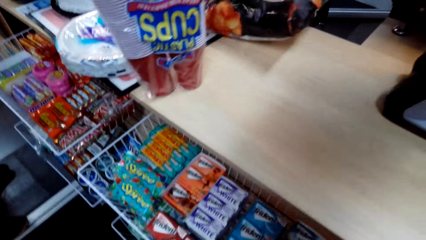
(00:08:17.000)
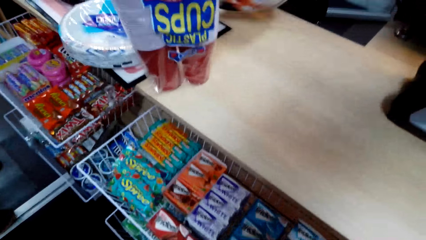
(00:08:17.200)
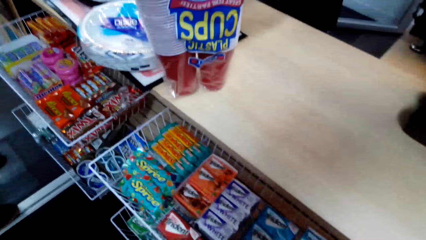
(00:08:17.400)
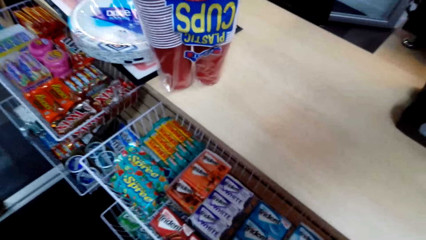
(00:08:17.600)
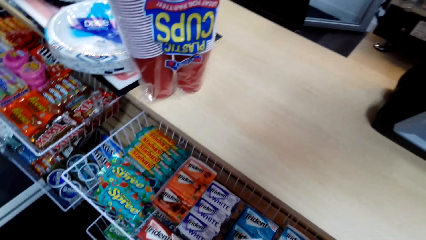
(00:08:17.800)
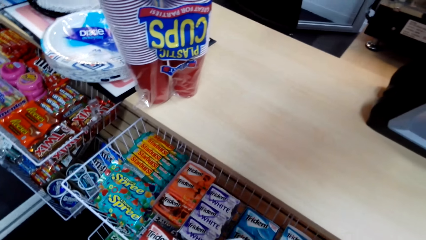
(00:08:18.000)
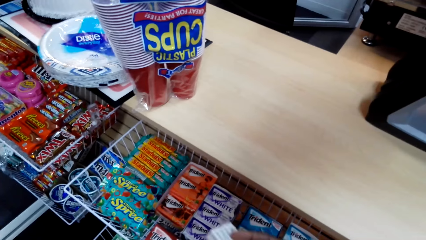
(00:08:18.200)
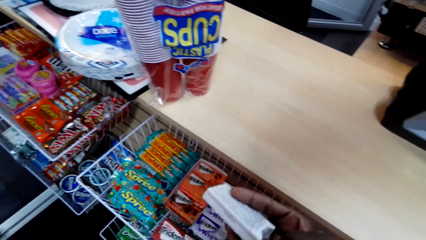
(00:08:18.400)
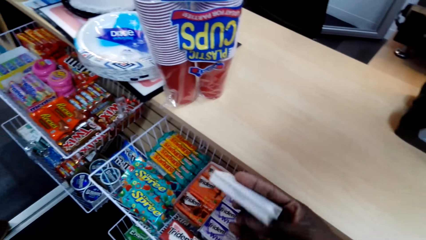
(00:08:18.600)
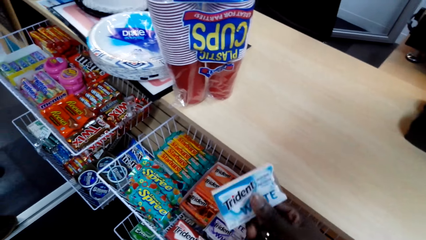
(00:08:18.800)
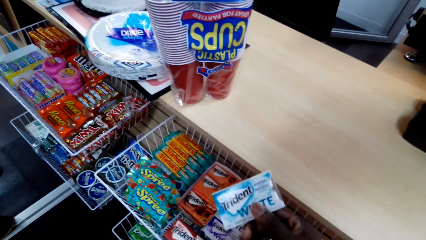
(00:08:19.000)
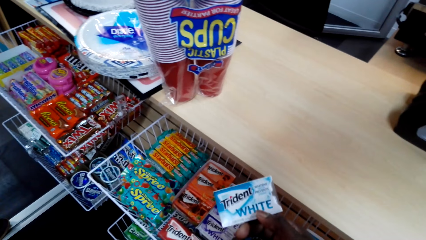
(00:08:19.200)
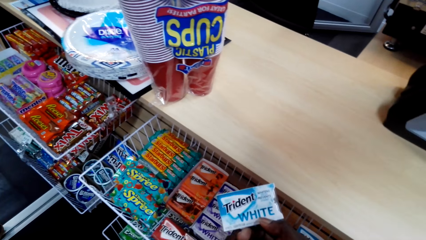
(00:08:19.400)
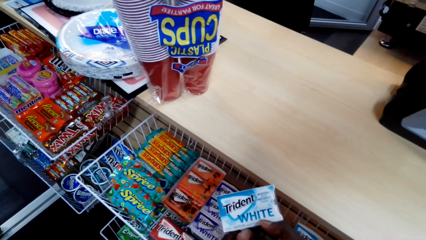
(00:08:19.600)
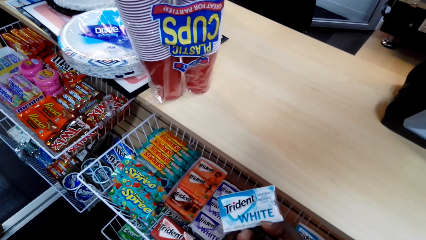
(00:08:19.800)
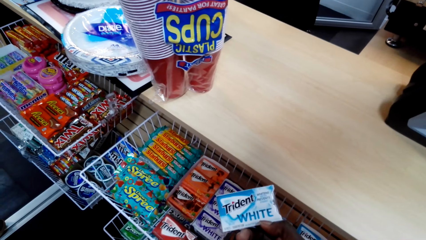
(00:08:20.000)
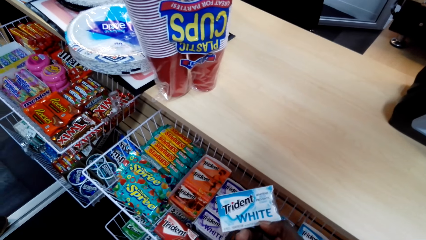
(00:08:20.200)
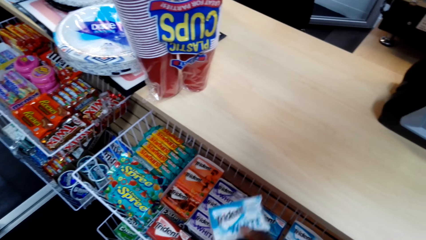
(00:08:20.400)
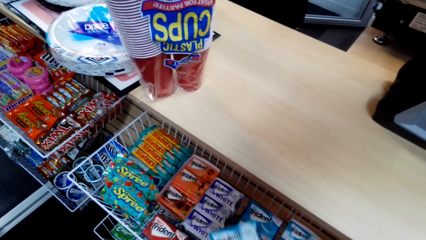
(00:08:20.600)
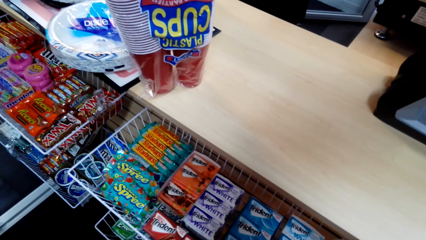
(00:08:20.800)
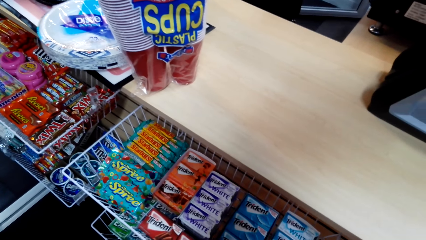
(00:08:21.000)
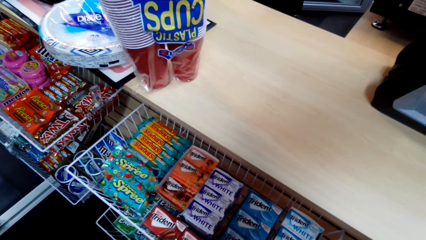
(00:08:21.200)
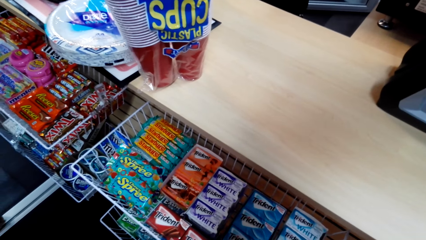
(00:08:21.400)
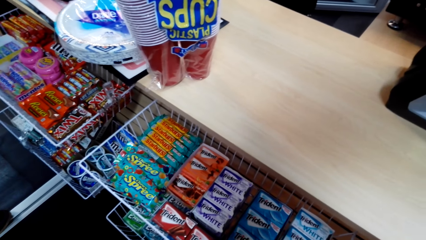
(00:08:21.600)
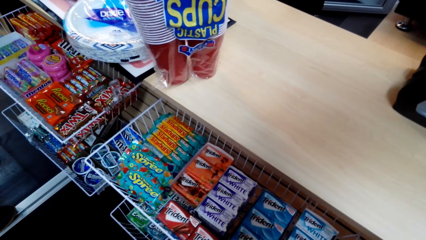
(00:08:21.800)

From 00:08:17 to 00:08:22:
The camera wearer takes the trident or packet of chewing gum from the shelf. They look at the packet of chewing gum. They look around.

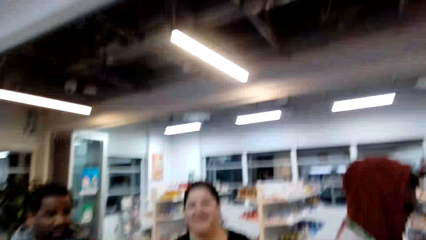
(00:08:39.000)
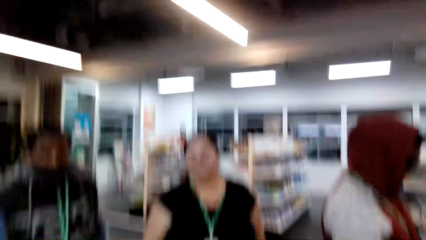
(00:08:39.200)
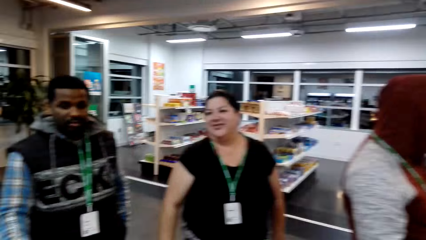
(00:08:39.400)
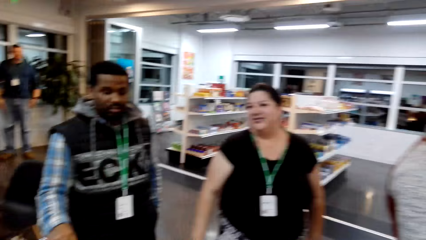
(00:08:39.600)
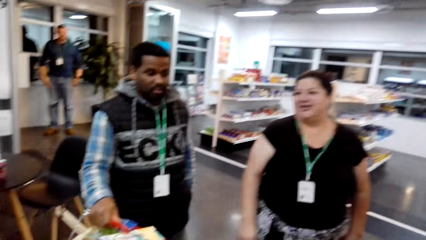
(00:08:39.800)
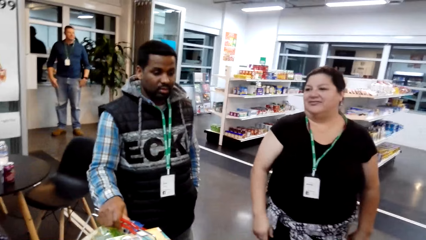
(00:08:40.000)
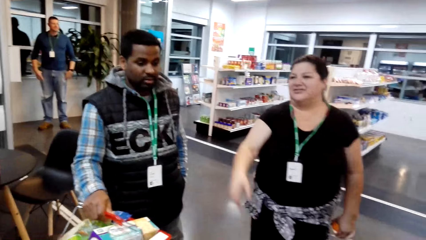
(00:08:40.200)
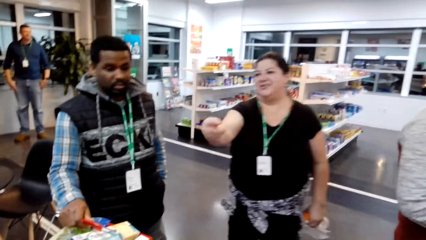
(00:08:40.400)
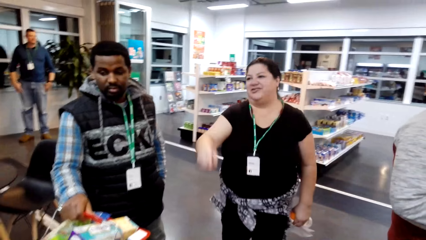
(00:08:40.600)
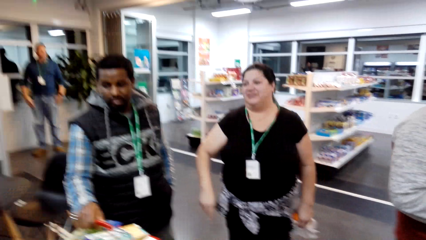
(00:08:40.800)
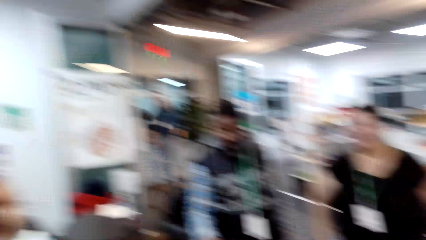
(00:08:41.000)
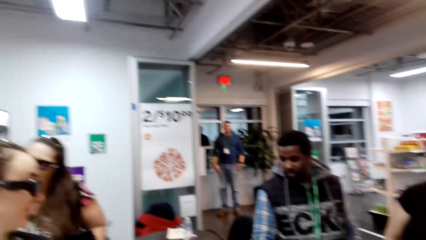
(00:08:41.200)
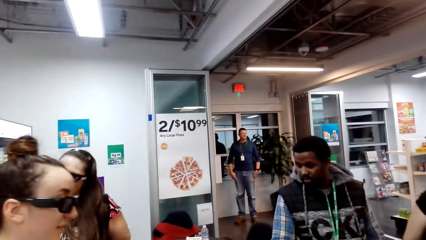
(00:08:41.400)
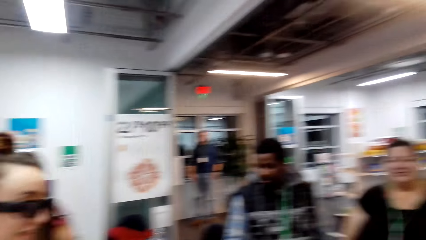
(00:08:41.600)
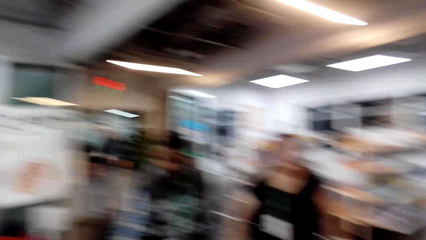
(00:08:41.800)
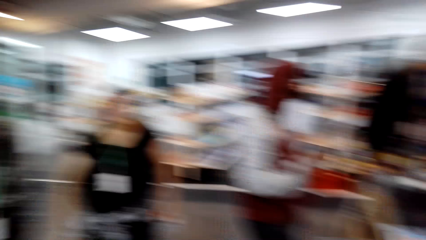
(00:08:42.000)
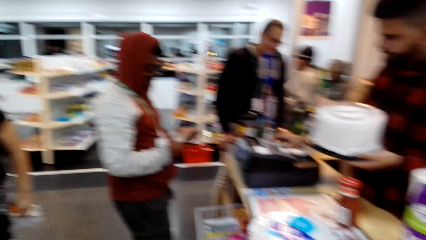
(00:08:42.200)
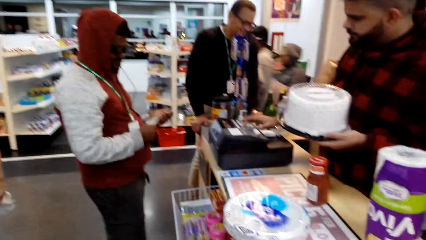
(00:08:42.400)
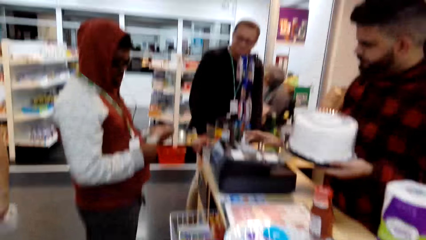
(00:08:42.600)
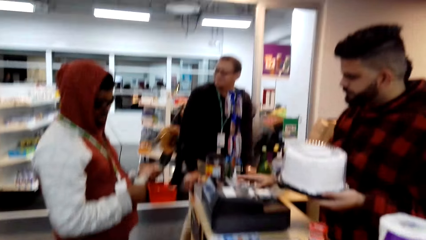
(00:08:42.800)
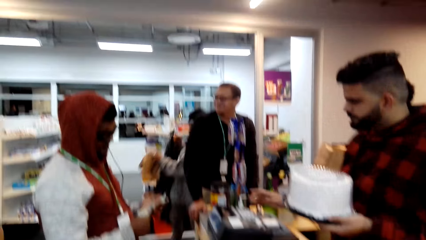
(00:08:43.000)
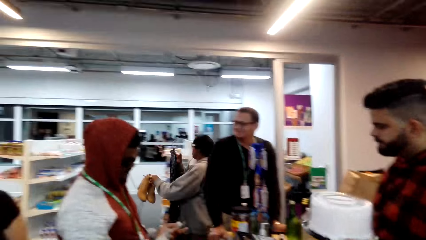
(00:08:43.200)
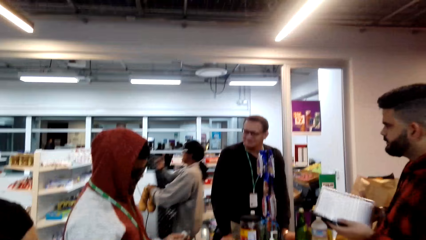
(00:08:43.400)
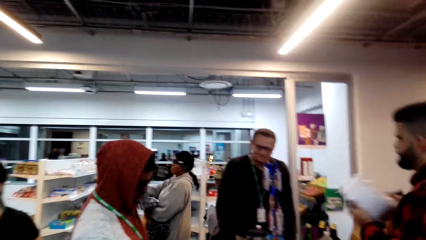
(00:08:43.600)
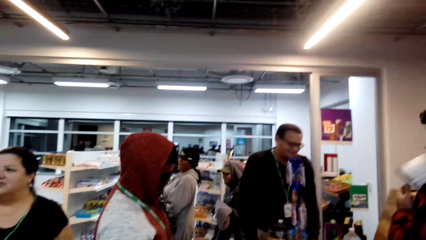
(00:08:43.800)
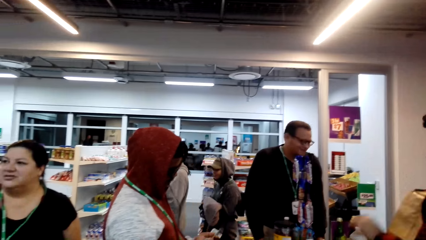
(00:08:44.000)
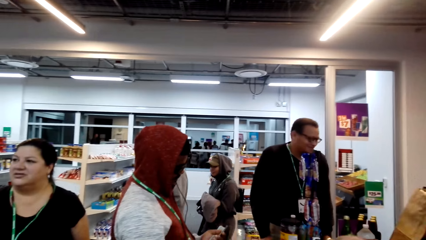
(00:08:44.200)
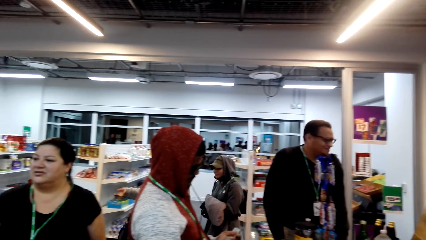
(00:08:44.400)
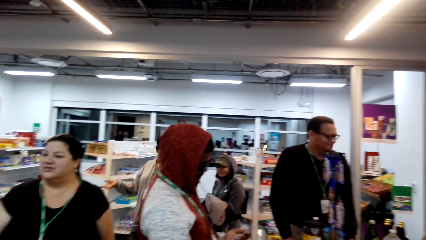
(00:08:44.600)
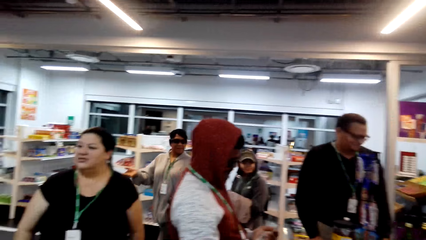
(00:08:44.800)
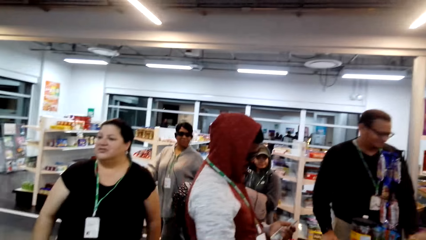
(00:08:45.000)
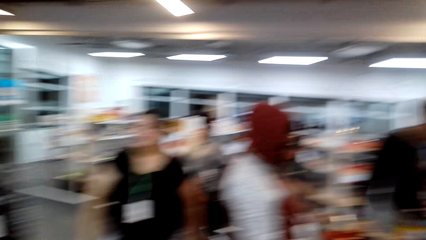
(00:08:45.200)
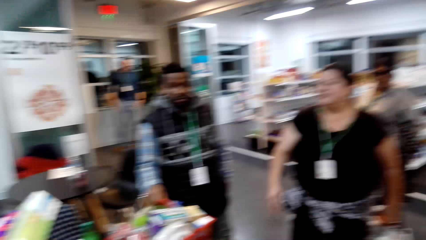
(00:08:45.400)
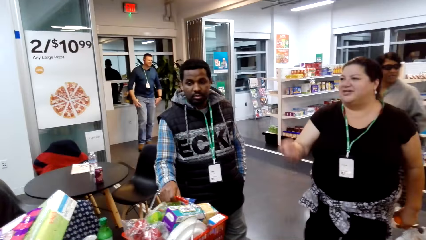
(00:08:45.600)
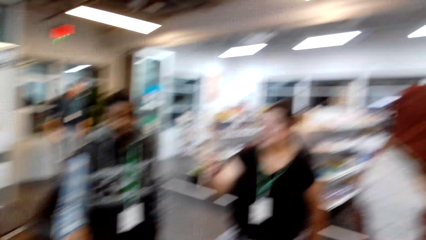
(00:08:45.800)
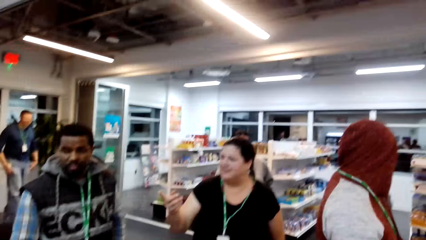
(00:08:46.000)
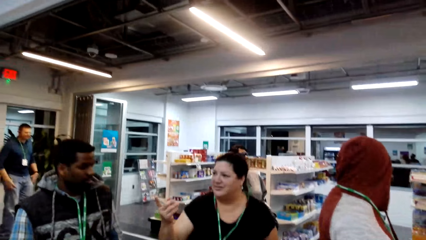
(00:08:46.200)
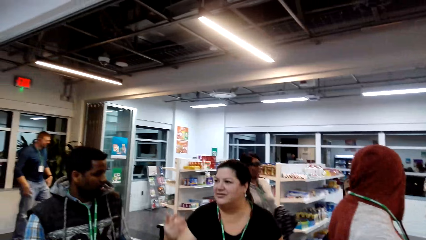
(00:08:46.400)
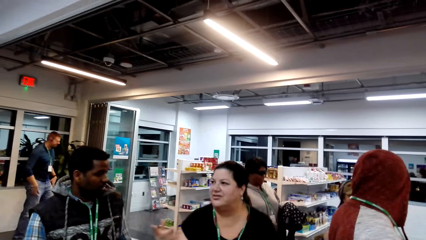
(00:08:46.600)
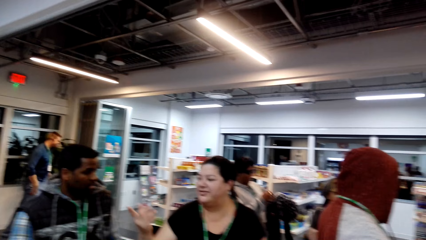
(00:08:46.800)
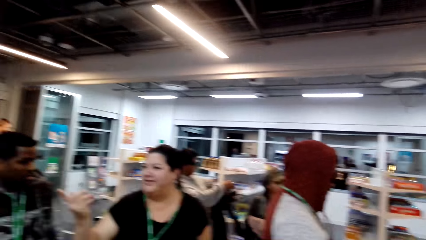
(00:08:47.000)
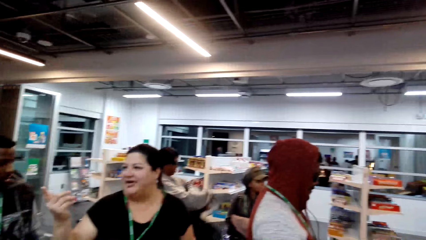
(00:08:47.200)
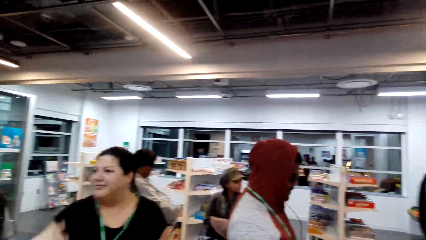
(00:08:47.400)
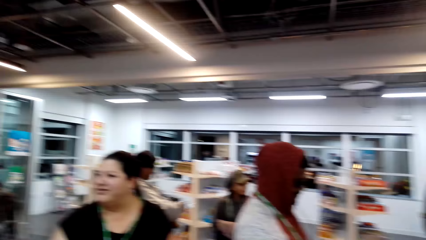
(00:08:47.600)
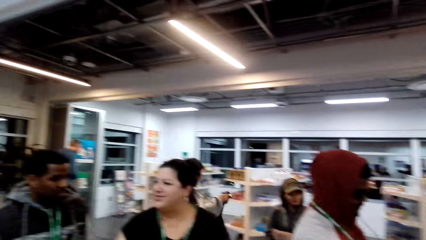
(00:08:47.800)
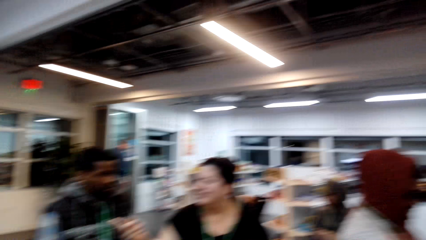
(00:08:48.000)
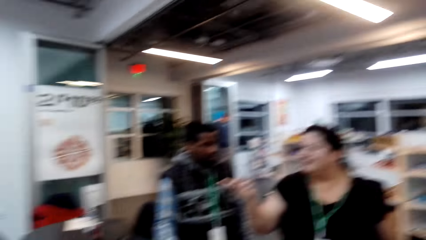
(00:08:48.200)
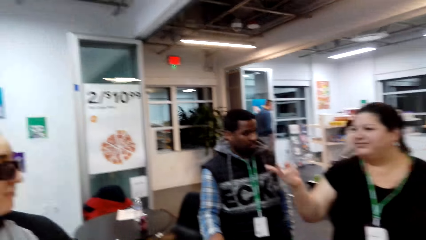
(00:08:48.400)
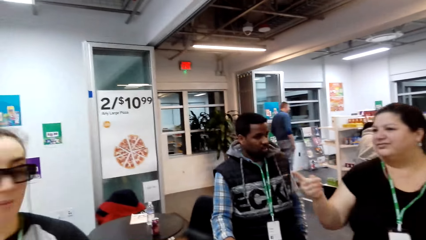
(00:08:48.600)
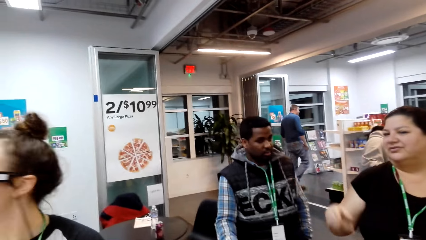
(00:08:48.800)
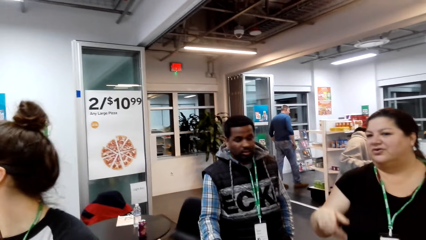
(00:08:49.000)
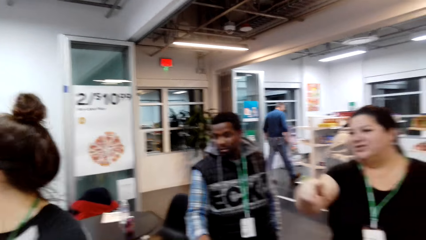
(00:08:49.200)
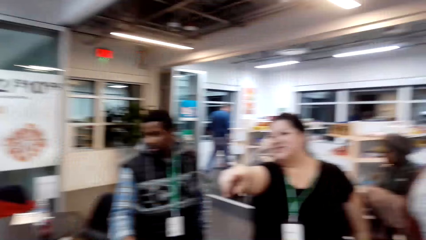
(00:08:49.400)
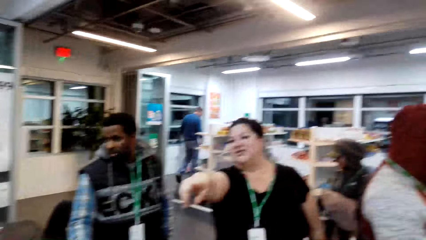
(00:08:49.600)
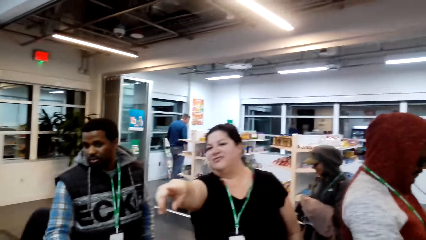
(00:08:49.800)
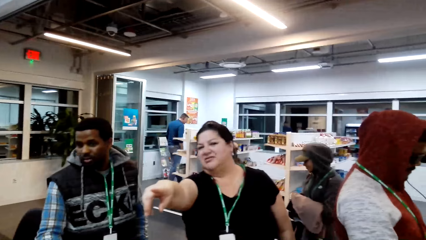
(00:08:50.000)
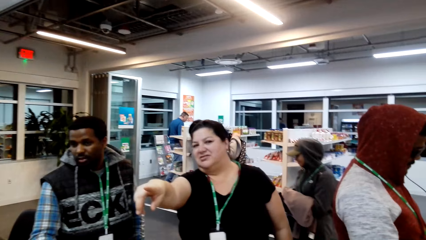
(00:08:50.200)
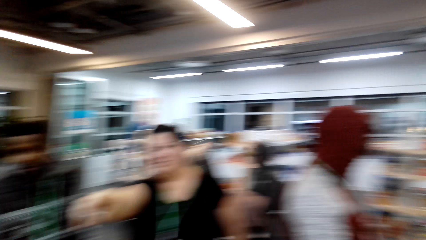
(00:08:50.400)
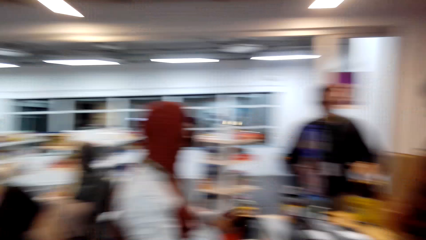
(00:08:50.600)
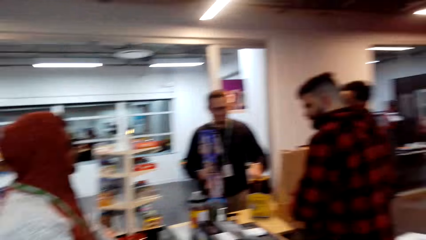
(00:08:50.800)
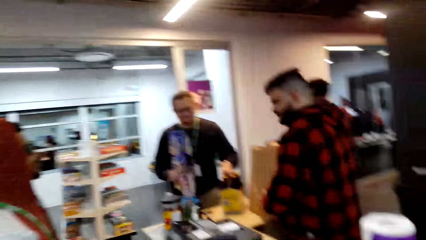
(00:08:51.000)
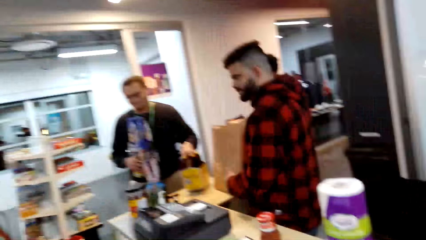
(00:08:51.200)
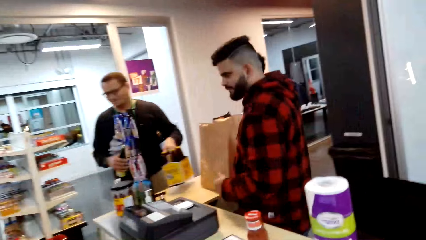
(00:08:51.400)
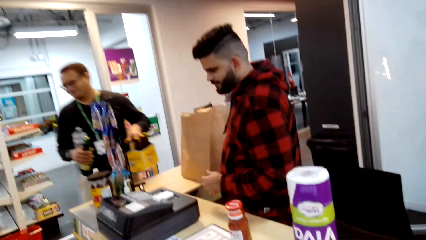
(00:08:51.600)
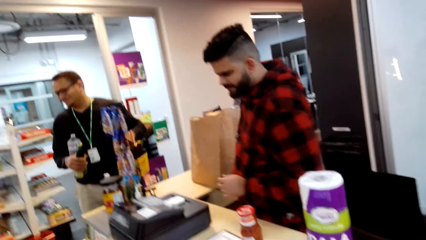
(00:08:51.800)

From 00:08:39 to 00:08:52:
The camera wearer converses with a lady. A woman converses with a man. The camera wearer looks around. The woman points at something. The camera wearer looks around.
